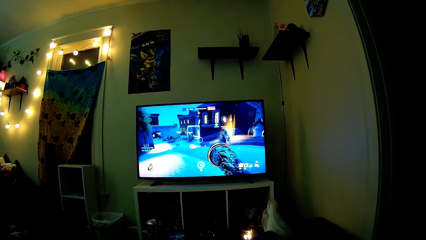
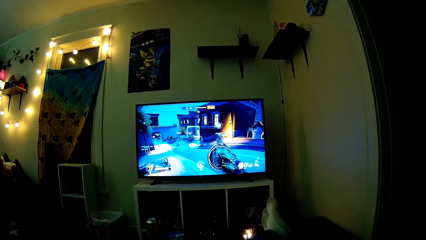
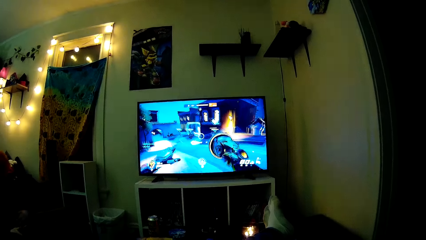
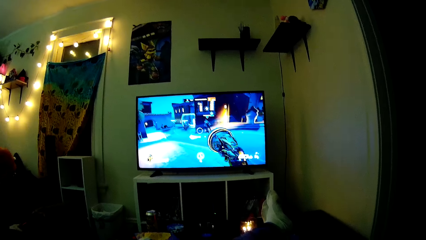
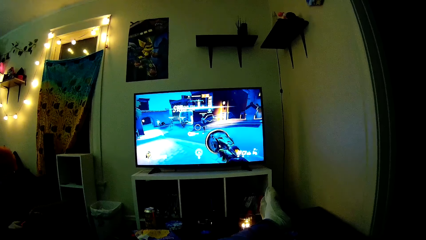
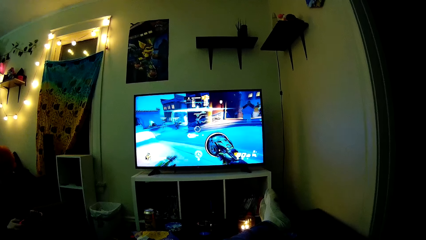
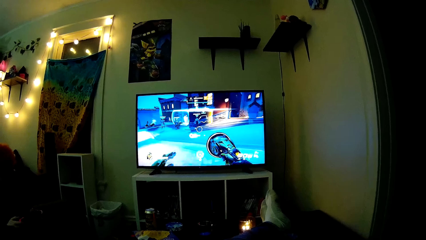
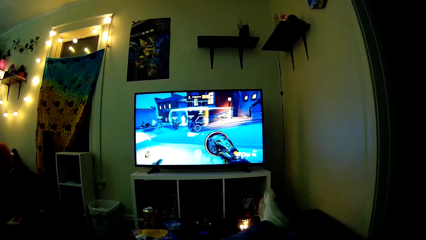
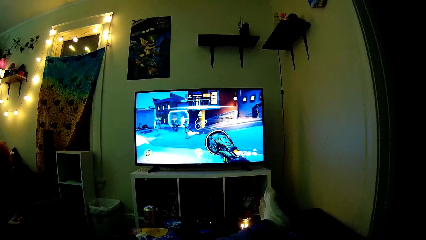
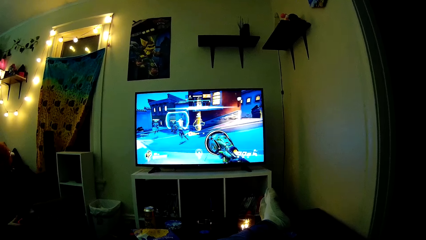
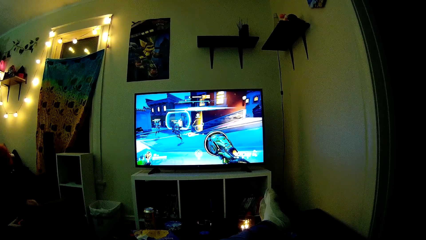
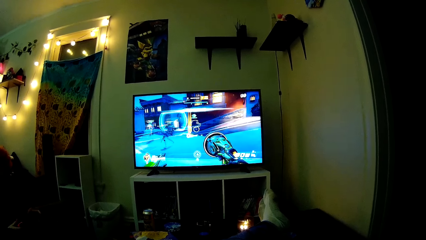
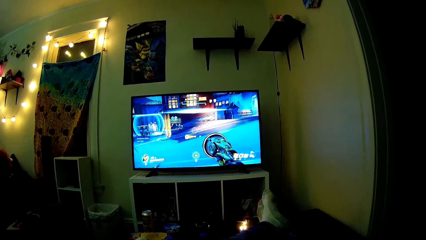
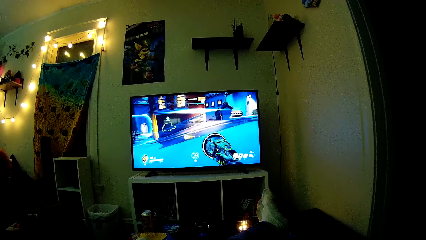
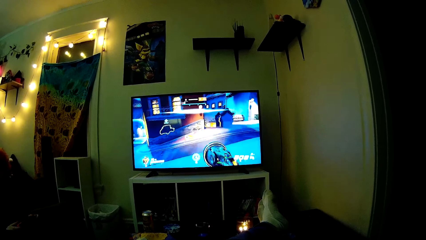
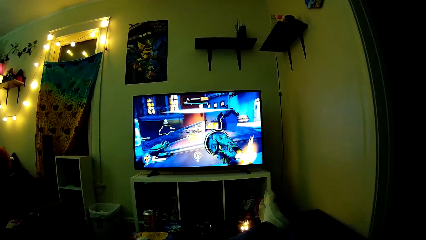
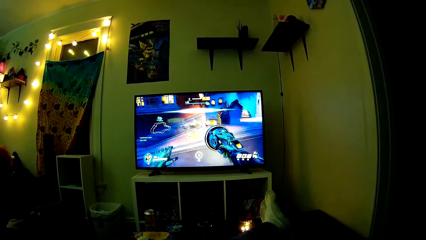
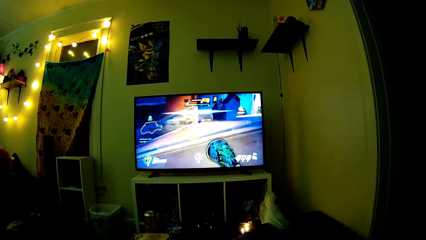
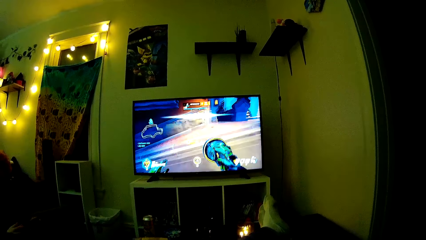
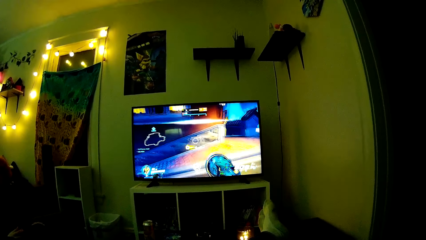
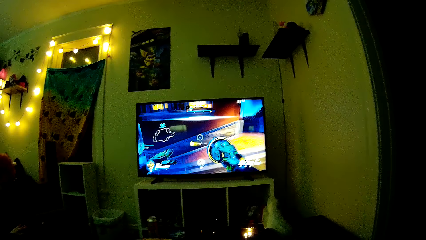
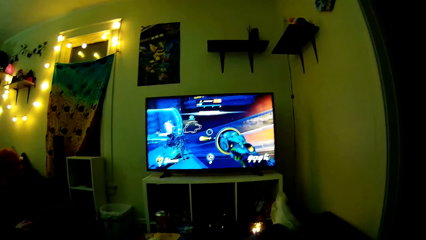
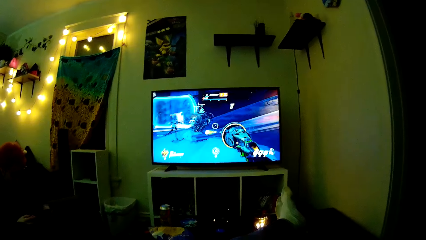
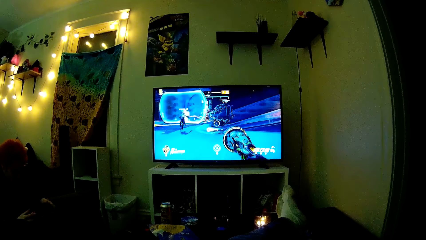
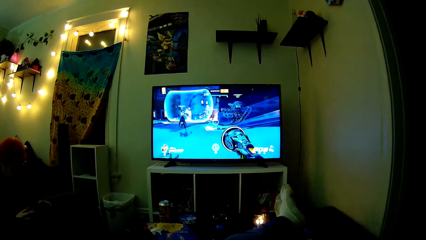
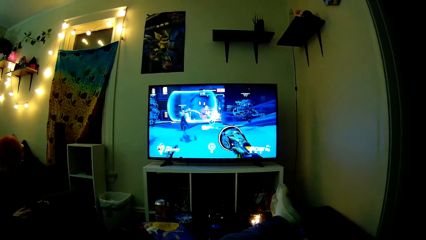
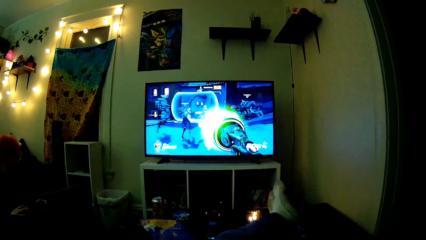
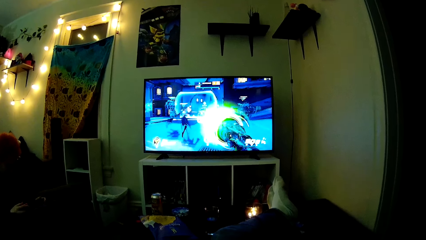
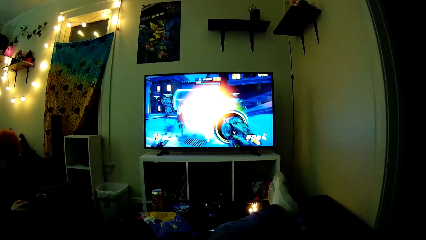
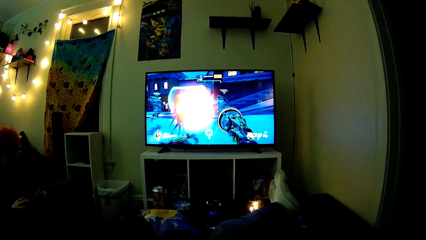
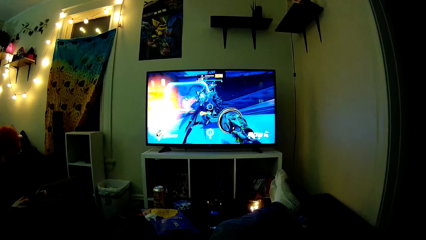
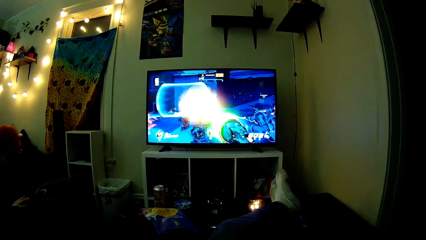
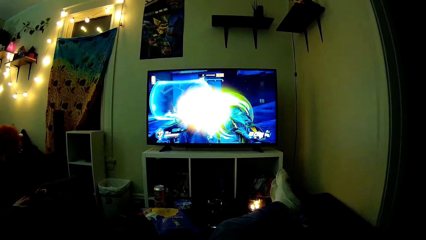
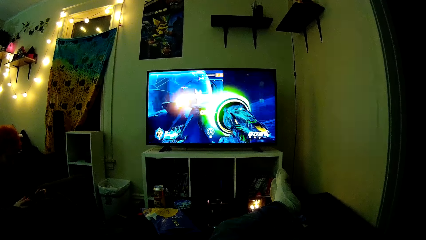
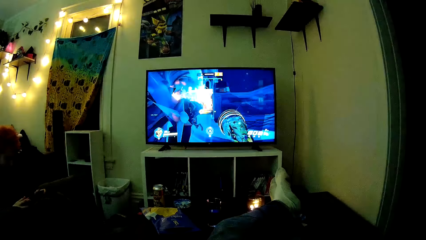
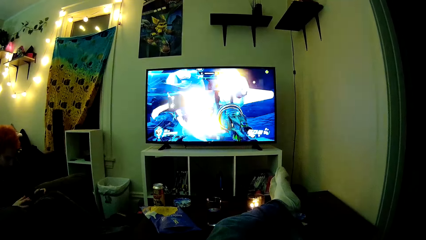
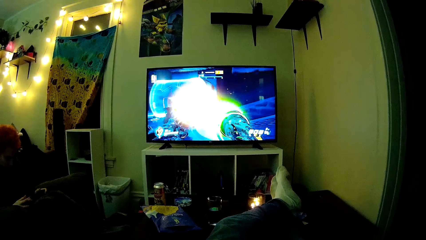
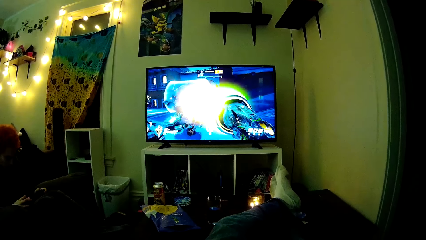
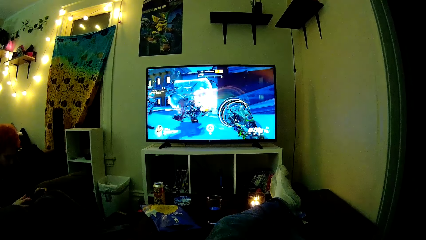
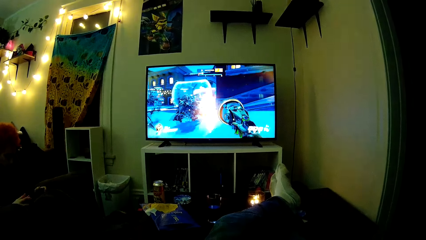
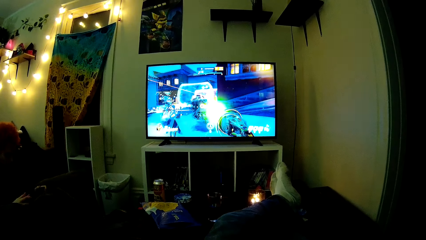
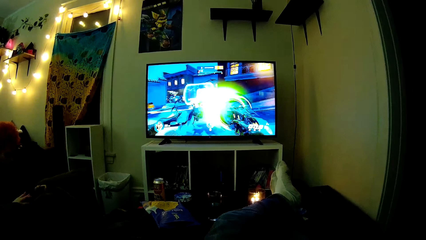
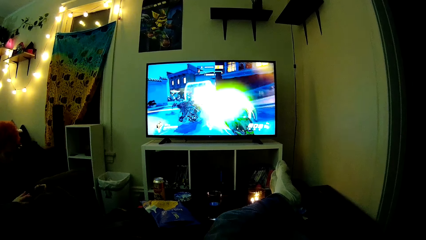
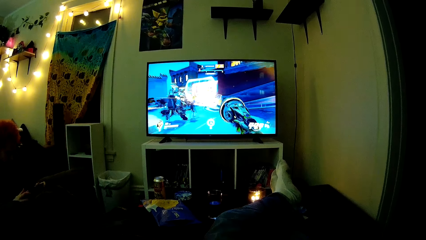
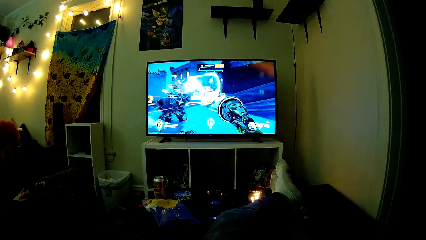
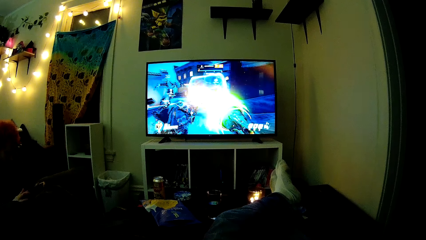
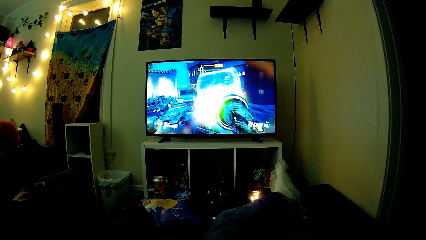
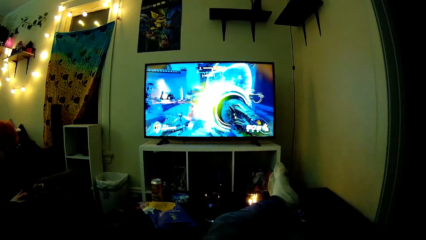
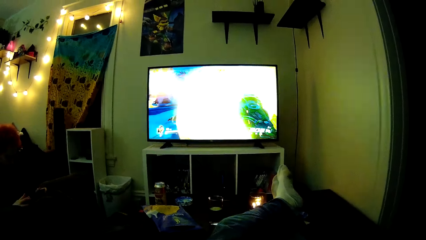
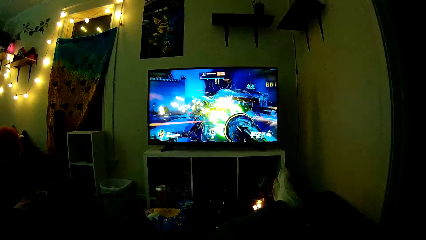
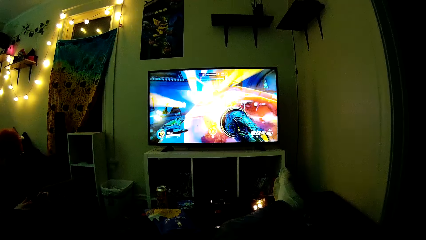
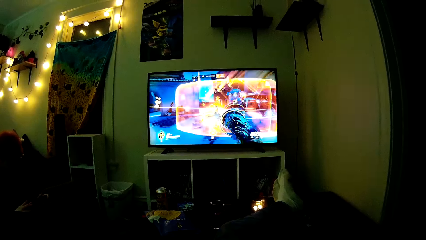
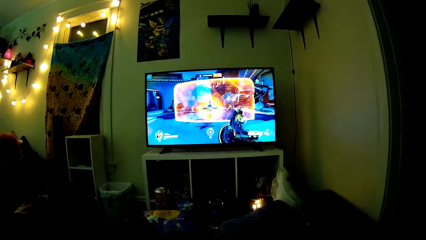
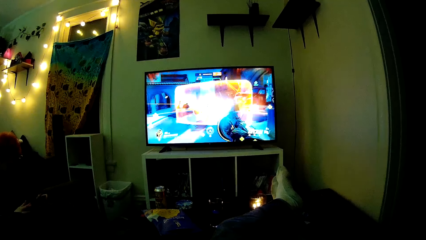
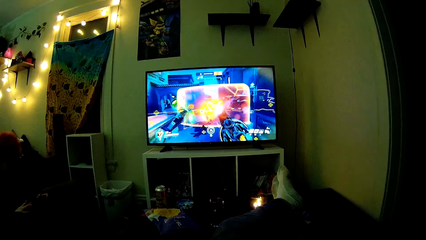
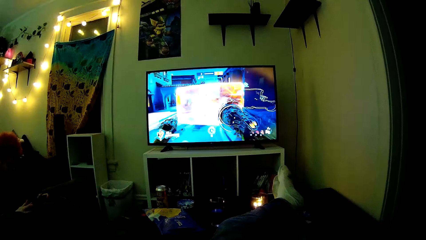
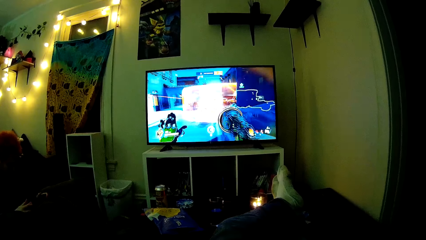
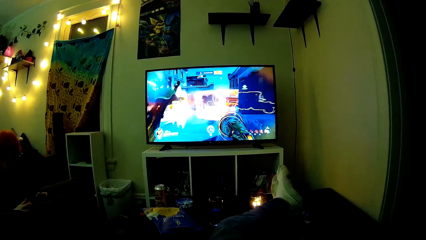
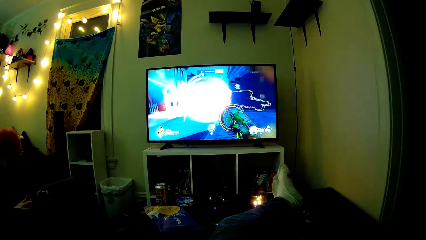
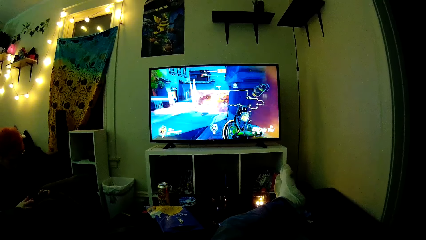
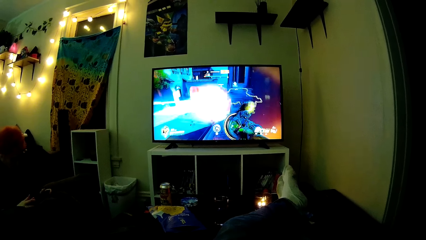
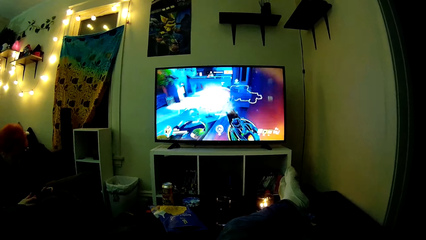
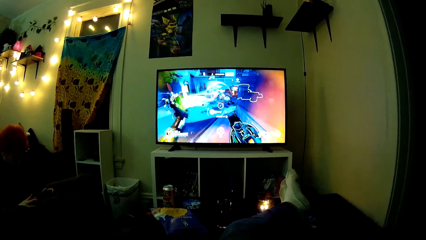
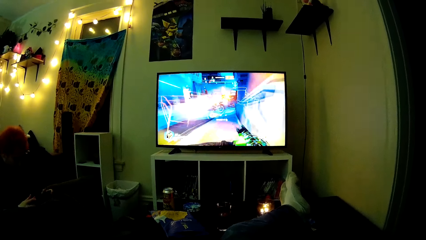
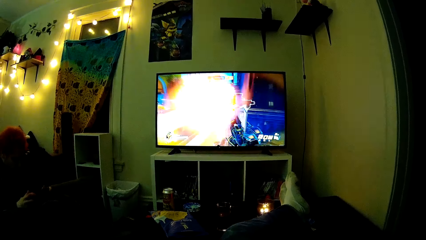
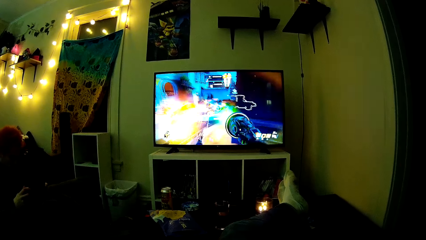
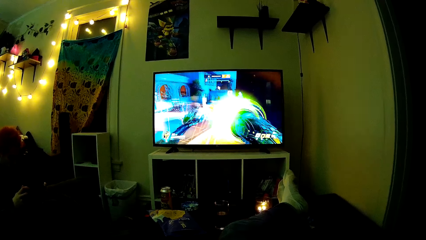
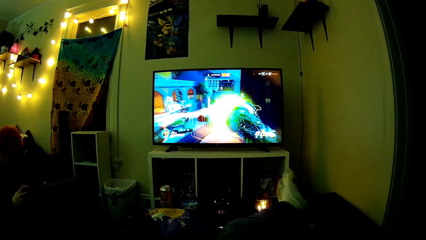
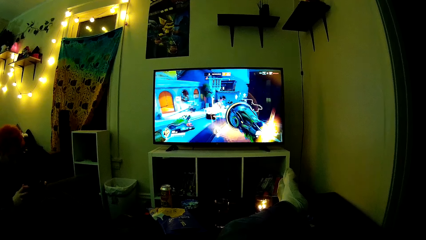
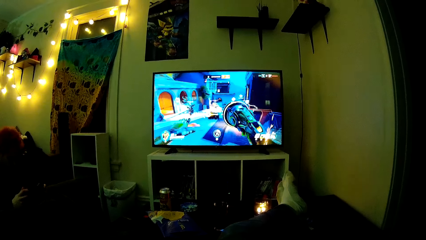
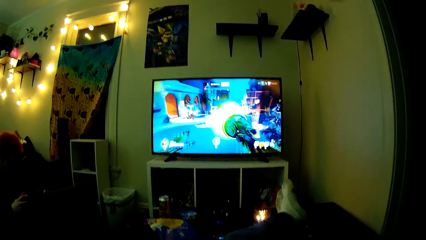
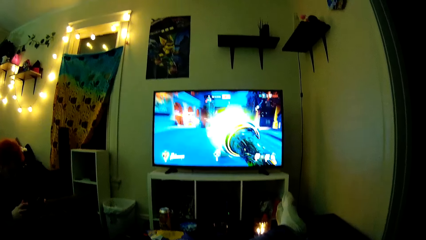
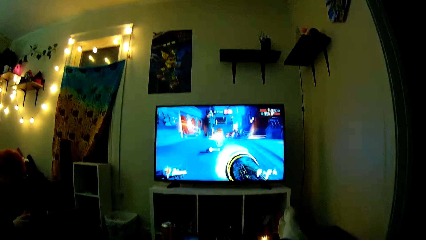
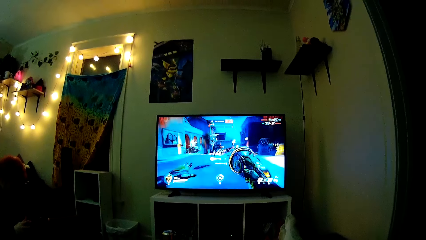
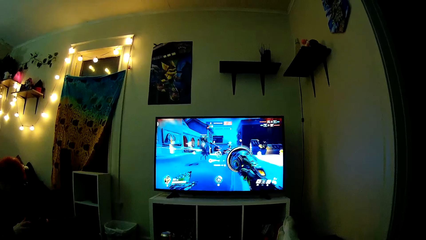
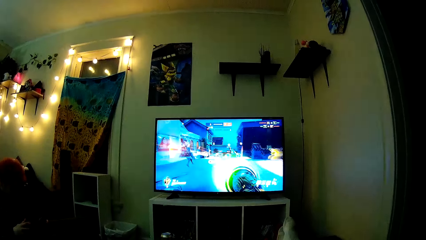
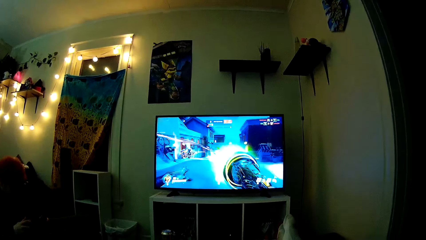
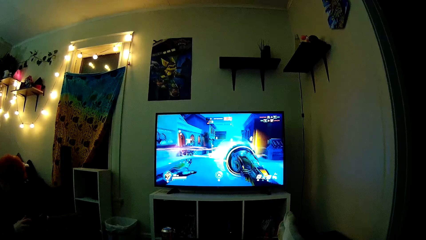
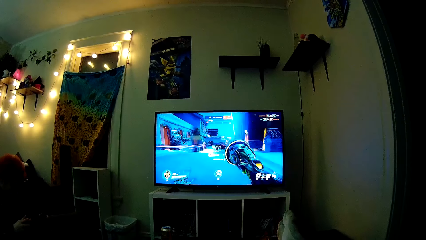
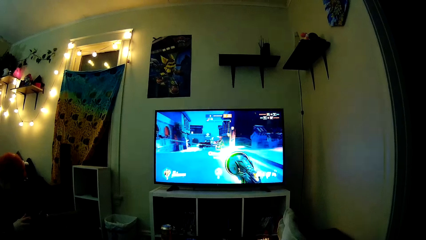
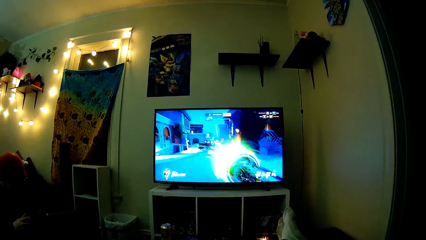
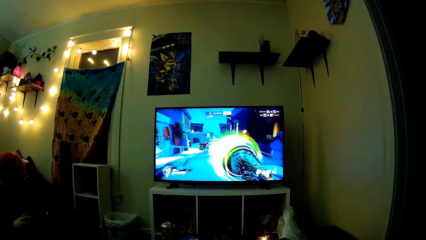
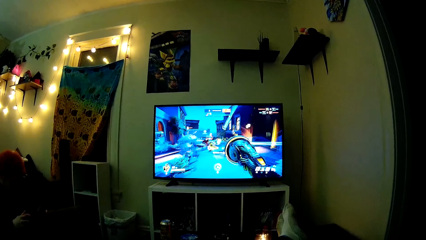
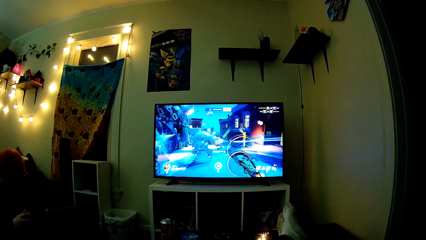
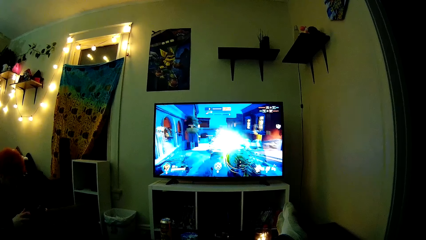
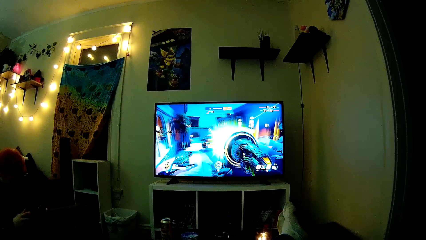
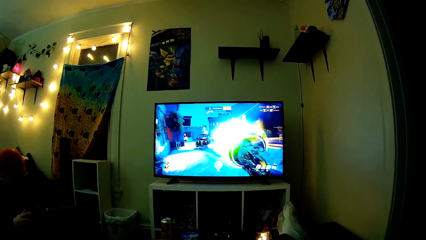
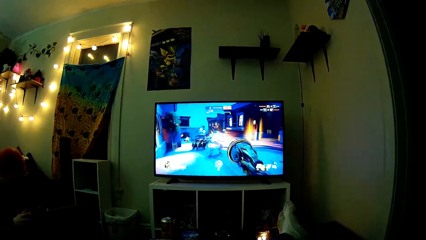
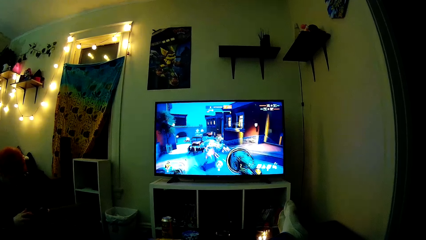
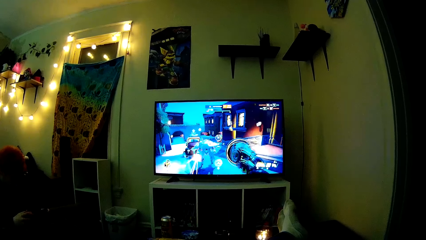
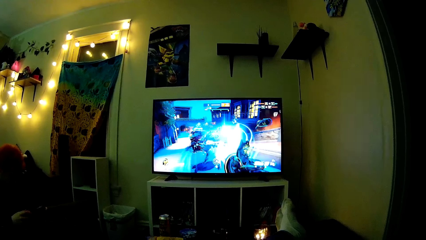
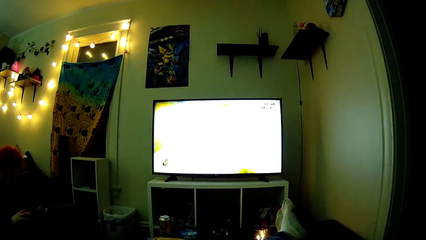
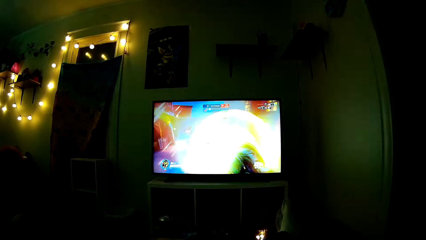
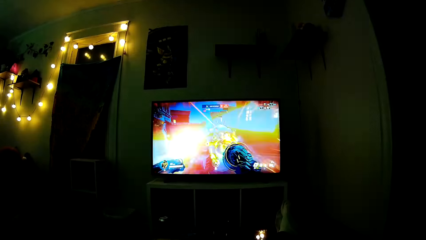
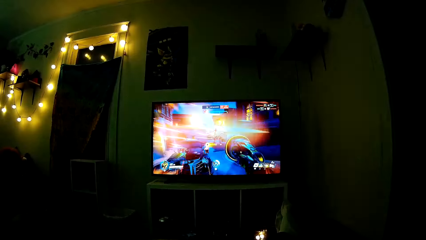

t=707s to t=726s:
A man uses a phone. The camera wearer plays a video game.
